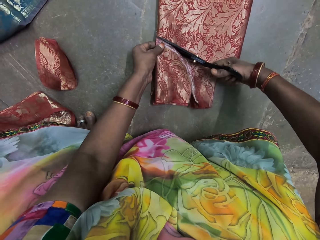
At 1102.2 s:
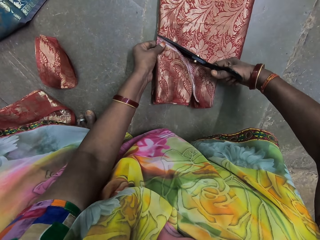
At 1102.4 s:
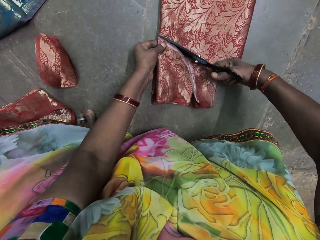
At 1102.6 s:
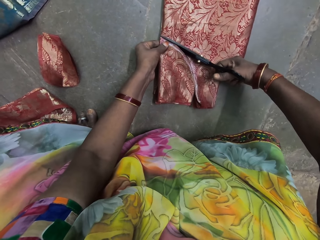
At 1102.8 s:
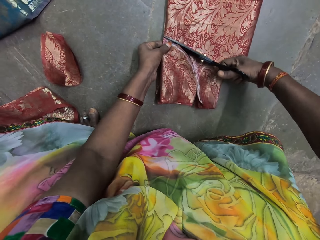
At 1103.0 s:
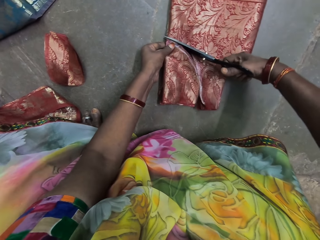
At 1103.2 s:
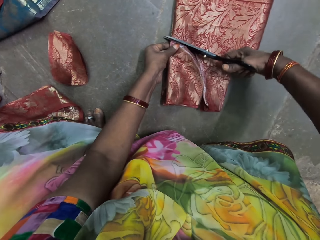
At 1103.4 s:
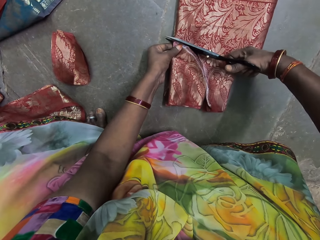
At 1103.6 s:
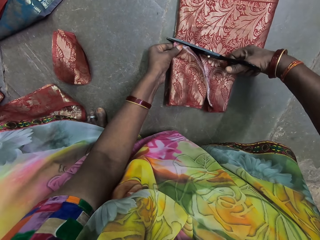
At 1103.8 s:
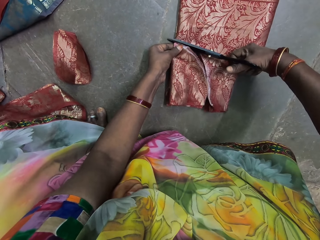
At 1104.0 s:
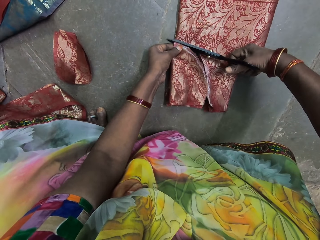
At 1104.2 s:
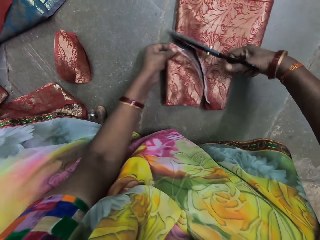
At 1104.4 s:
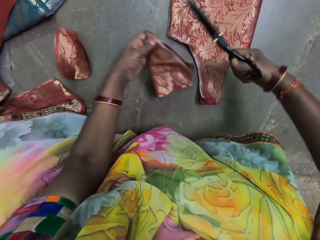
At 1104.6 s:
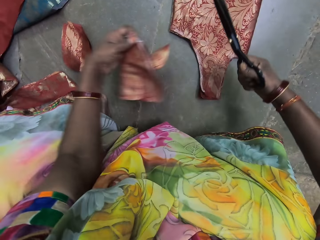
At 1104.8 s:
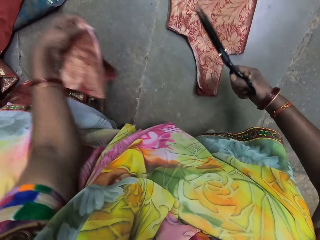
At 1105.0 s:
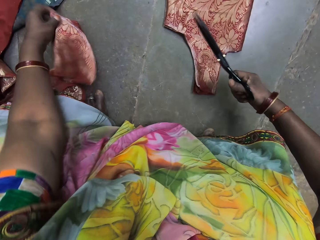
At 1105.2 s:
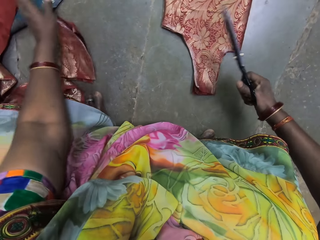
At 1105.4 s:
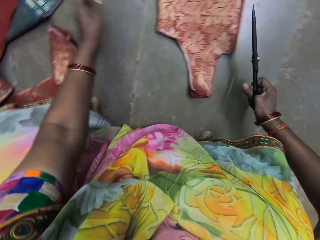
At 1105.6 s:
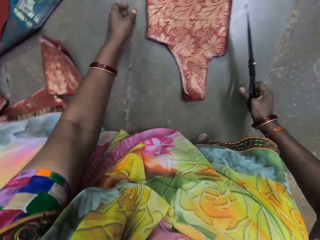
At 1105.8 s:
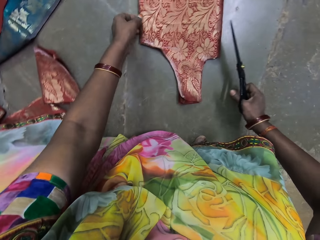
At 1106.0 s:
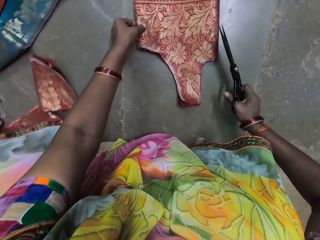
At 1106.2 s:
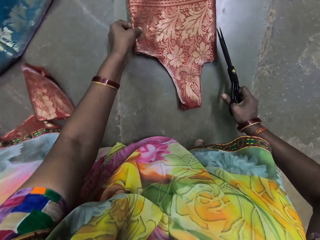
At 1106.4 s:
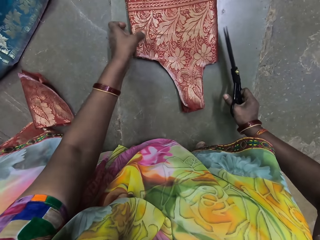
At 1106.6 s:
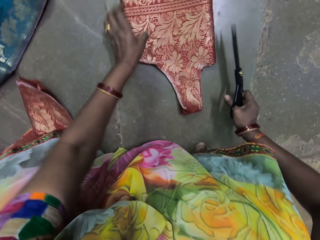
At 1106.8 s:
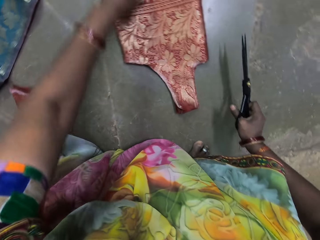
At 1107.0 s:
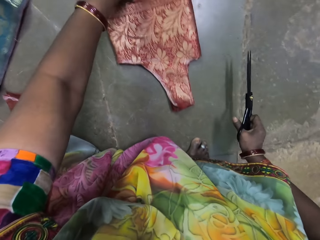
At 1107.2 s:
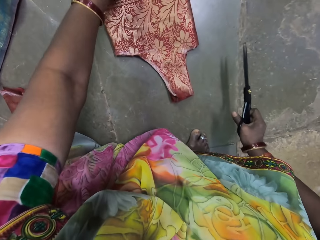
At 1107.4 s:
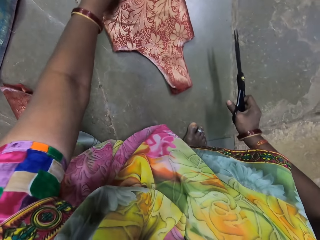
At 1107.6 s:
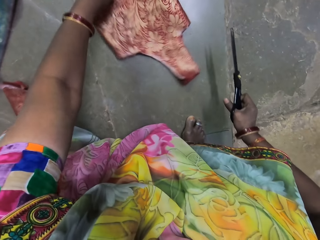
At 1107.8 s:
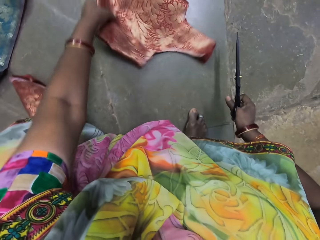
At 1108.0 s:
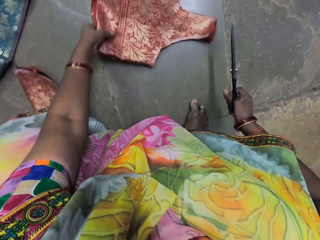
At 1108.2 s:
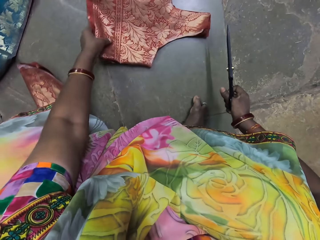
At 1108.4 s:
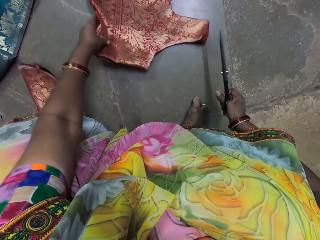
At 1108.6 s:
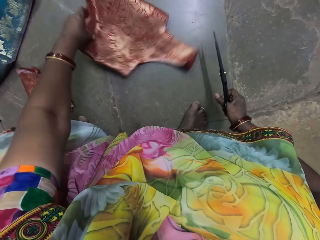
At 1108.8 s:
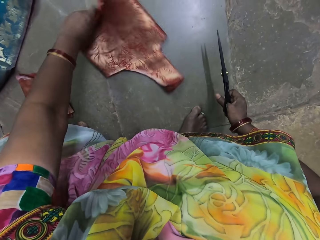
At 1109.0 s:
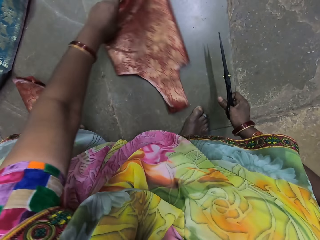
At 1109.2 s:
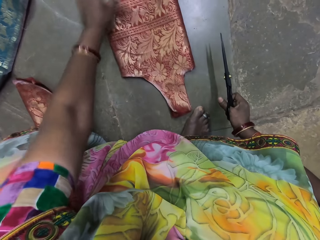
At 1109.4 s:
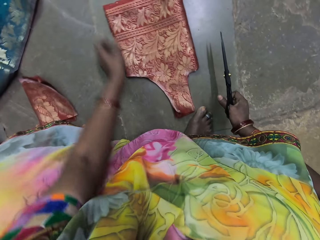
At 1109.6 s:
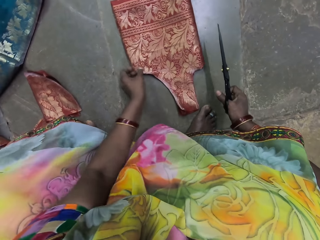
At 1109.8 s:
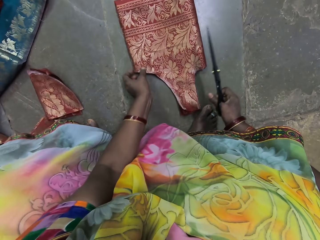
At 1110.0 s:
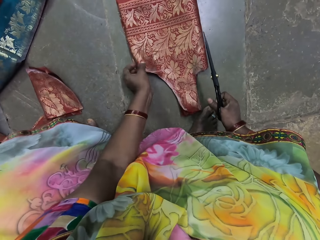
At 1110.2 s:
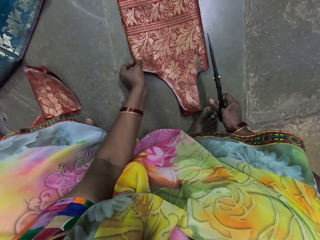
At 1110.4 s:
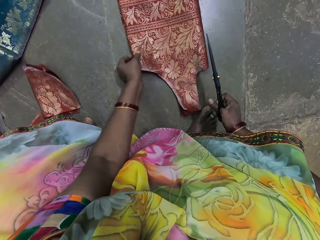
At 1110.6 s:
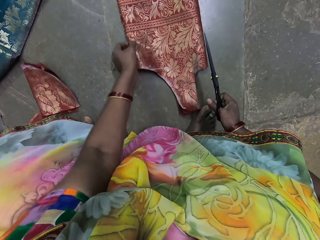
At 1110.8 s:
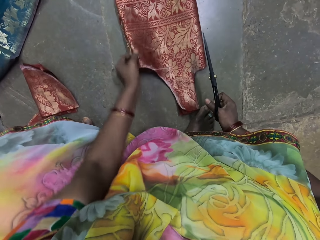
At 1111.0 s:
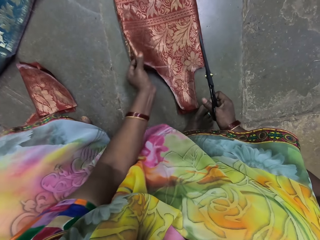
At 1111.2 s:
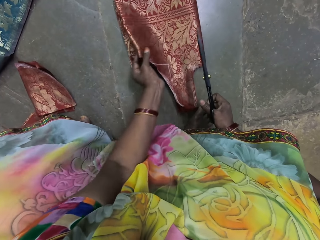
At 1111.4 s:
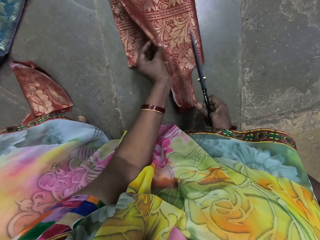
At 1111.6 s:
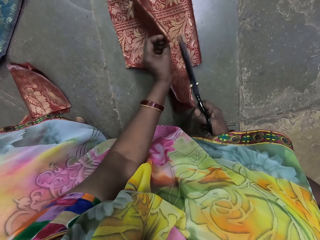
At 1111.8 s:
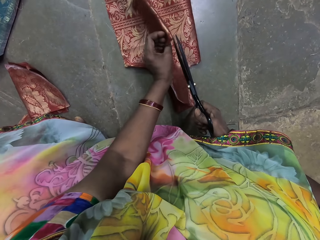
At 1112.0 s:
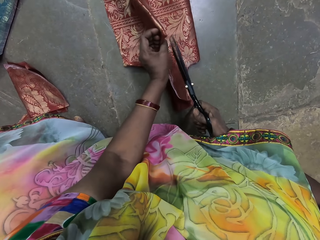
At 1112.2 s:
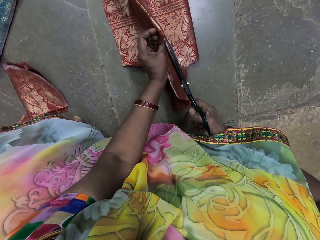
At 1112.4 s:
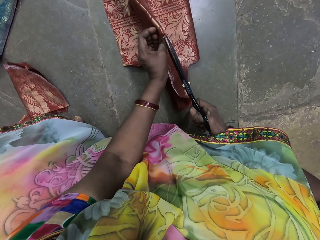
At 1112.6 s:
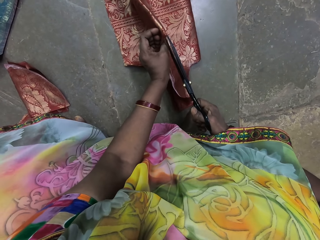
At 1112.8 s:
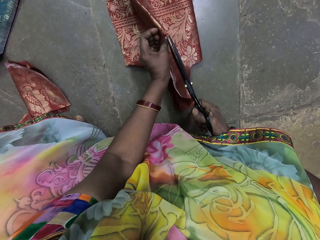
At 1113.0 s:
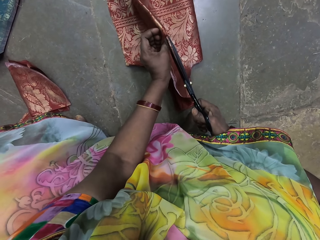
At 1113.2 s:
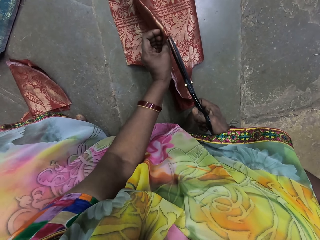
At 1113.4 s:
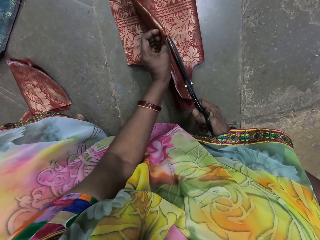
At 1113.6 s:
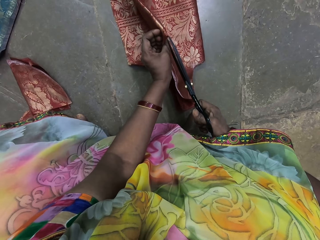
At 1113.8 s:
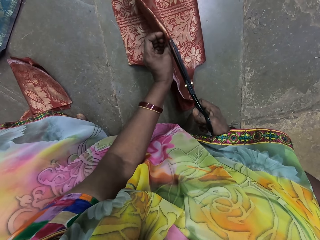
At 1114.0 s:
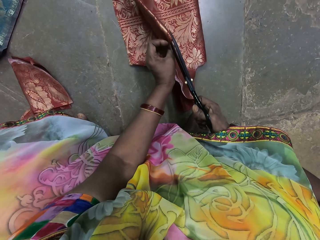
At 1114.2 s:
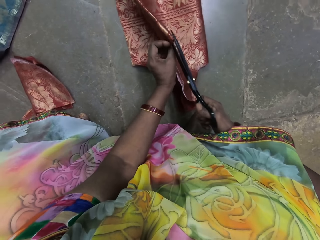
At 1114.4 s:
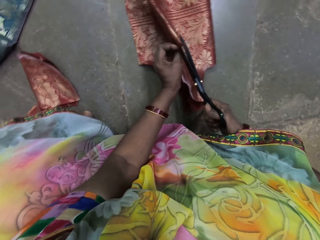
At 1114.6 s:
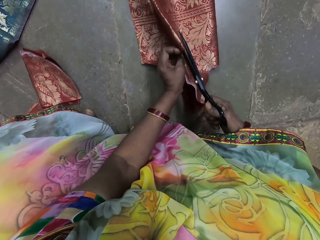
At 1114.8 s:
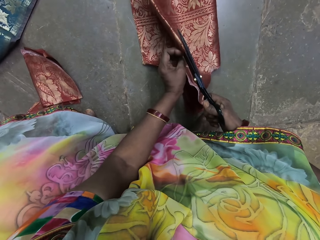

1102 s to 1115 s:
The camera wearer cuts the fabric on the floor with the pair of scissors in her right hand. She drops a piece of fabric on the floor with her left hand. She touches the fabric on the floor with her left hand. She pulls a cloth. She turns the fabric on the floor with her left hand. She holds the fabric on the floor with her left hand. She cuts the cloth.

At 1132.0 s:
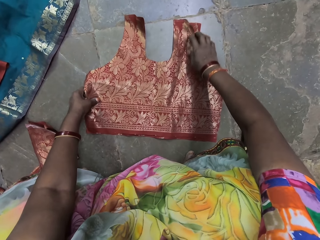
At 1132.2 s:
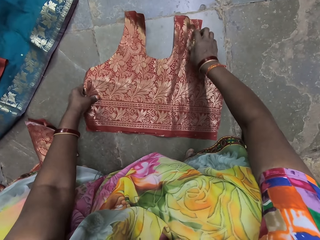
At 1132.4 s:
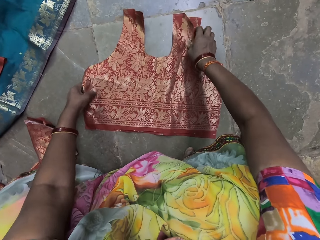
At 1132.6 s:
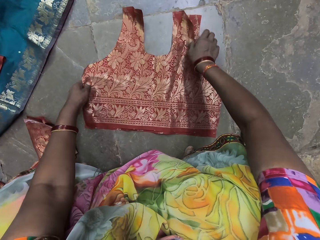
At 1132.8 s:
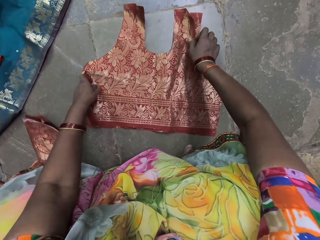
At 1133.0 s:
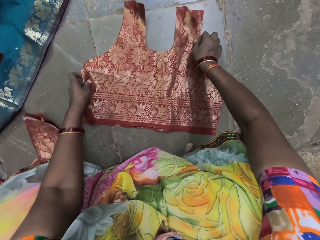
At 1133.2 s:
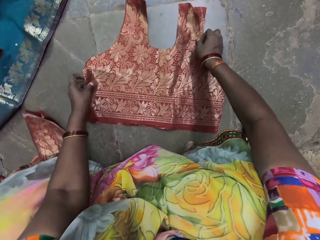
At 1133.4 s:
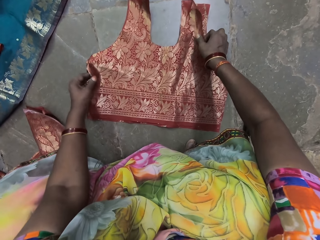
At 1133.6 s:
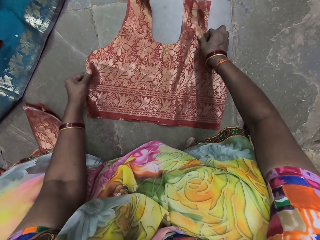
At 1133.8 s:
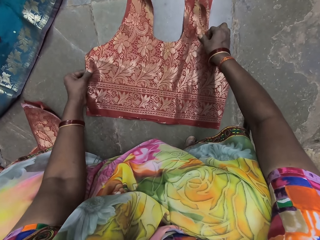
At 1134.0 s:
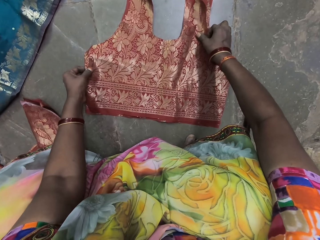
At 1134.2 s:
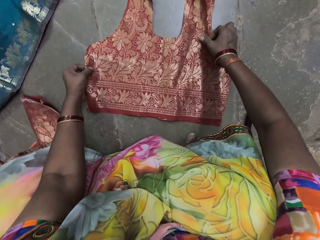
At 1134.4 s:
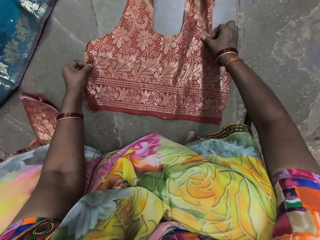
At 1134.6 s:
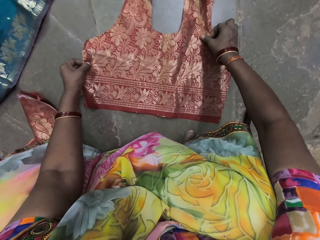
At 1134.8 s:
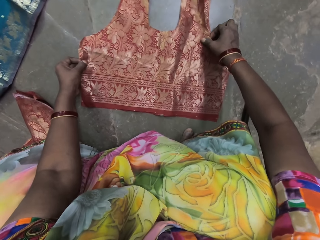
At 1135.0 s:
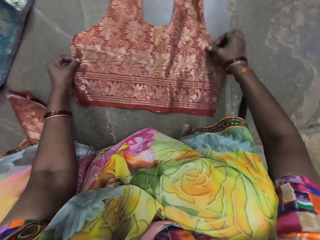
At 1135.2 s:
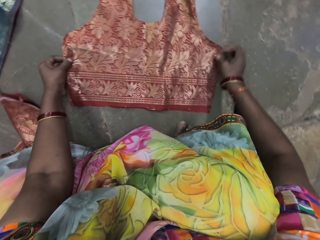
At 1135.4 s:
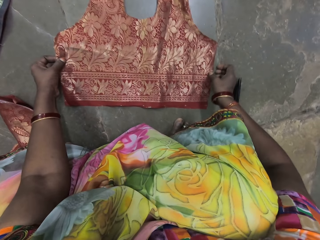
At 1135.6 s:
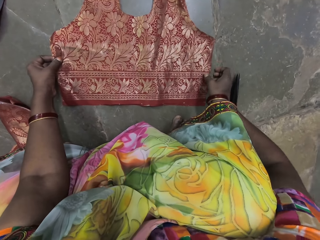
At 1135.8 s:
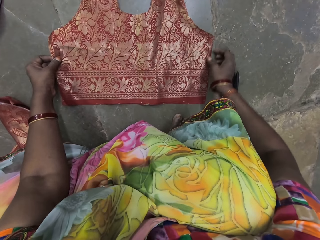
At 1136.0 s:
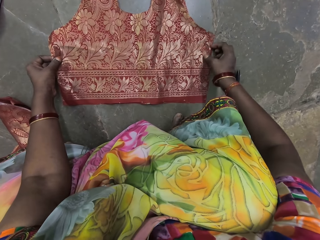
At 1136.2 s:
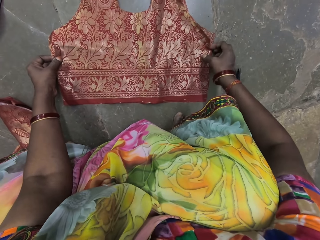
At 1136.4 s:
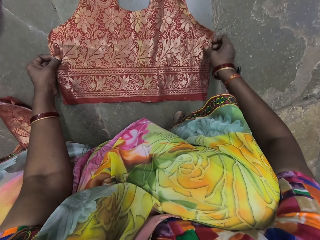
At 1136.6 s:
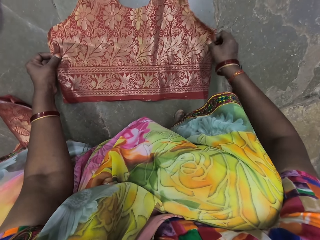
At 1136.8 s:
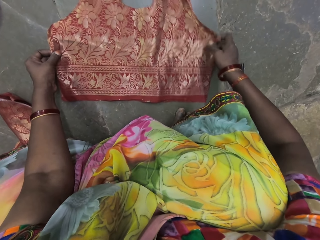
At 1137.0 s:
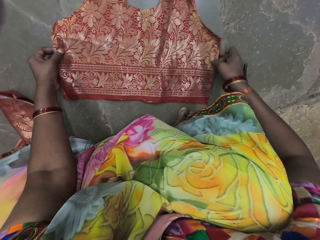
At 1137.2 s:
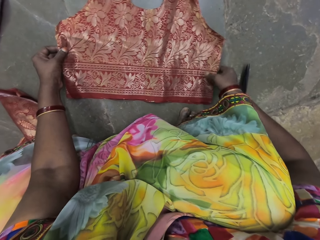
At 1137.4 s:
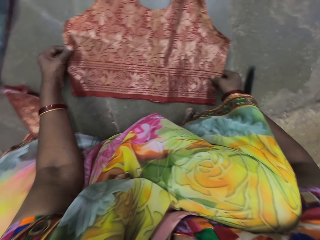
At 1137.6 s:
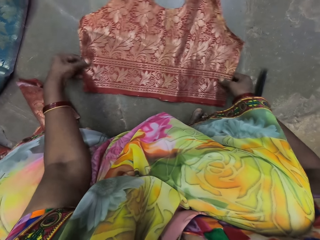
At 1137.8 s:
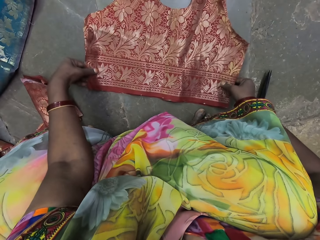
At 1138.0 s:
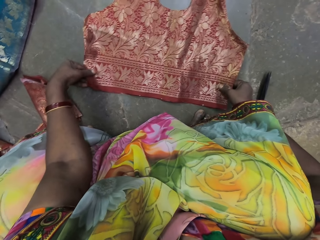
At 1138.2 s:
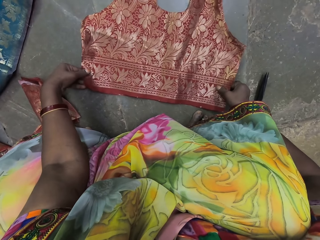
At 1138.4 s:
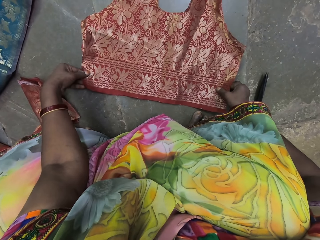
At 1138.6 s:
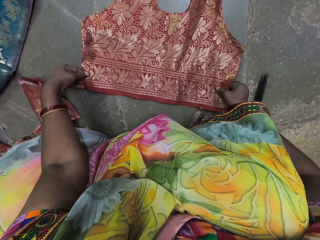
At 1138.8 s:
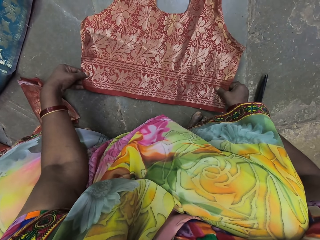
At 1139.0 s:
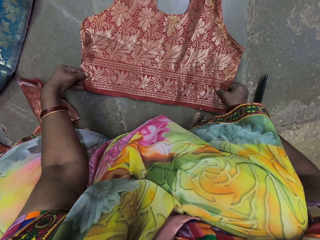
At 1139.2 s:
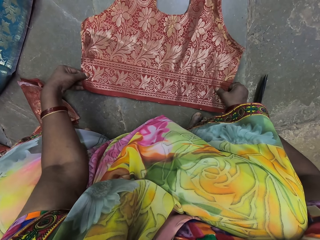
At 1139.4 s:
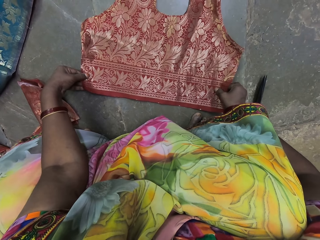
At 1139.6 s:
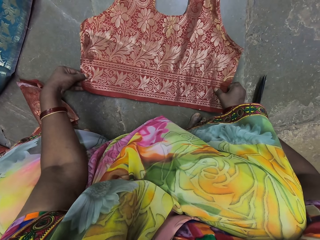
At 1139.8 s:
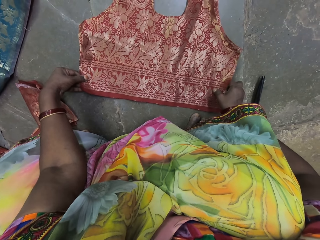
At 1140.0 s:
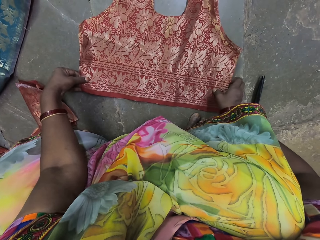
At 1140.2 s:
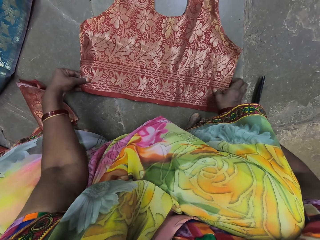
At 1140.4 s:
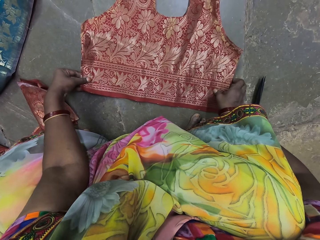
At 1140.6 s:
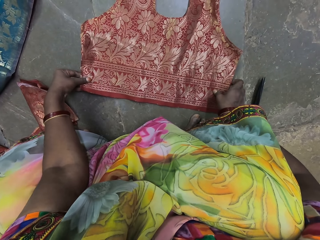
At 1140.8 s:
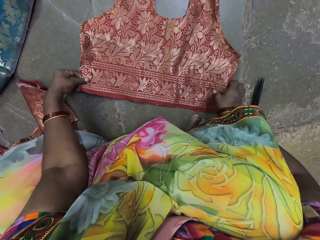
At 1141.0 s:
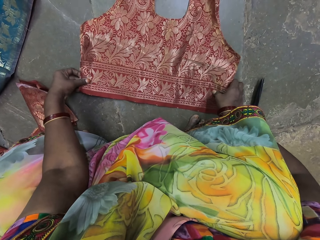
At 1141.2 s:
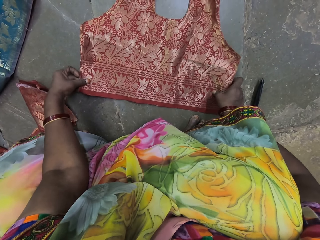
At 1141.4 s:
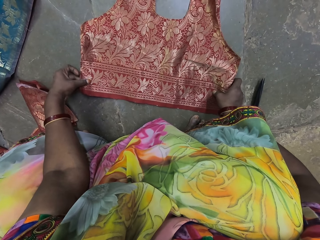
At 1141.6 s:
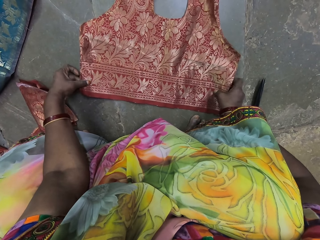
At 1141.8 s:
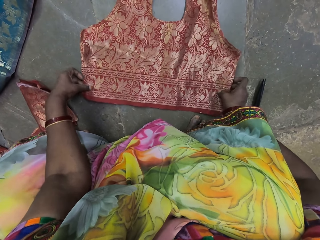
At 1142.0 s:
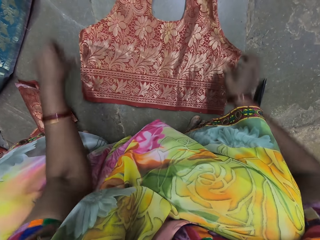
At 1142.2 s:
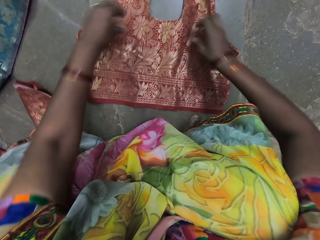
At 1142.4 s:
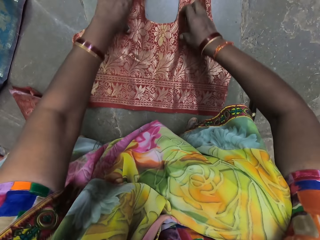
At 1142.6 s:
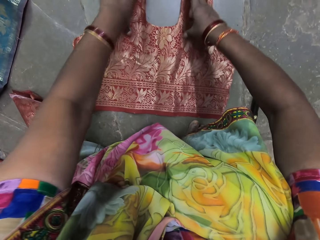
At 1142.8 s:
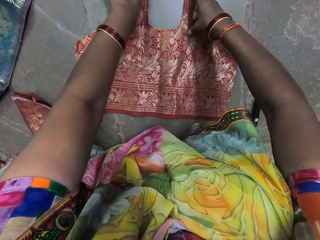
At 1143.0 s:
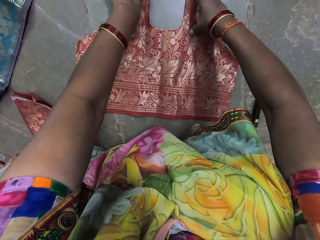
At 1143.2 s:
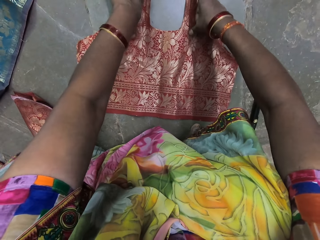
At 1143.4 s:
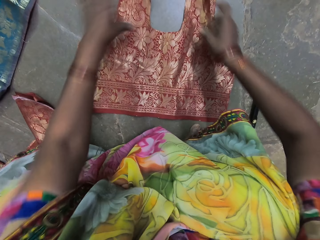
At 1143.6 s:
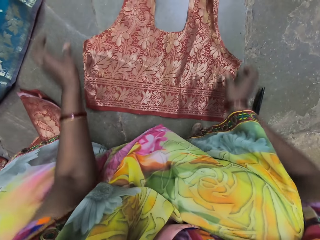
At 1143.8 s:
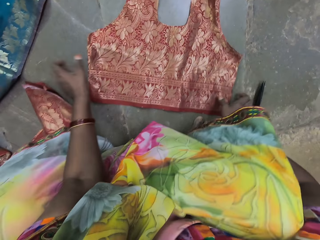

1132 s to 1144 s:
The camera wearer adjusts the fabric on the floor with her hands. A man interacts with the camera wearer. The camera wearer places her hands on the fabric on the floor.
